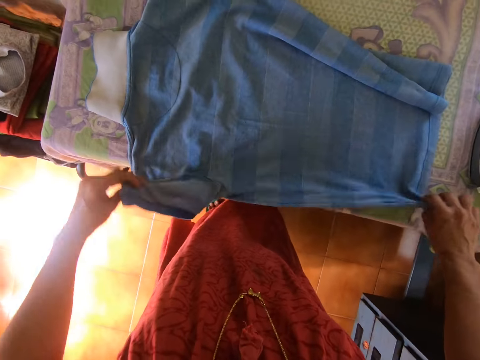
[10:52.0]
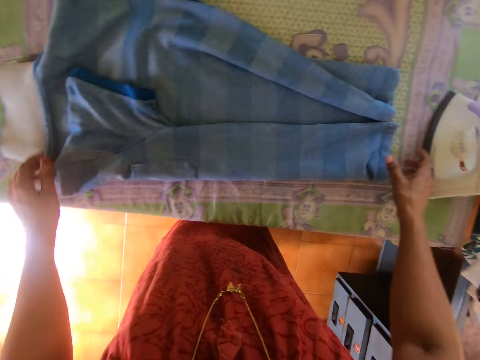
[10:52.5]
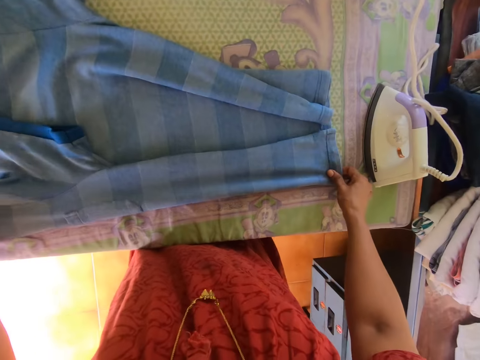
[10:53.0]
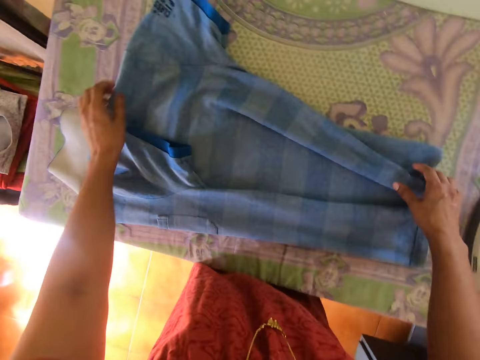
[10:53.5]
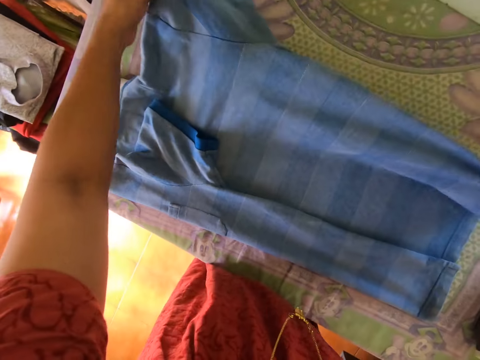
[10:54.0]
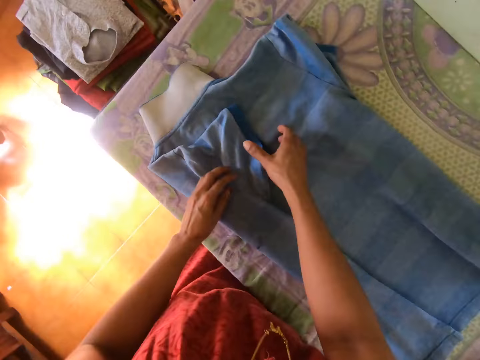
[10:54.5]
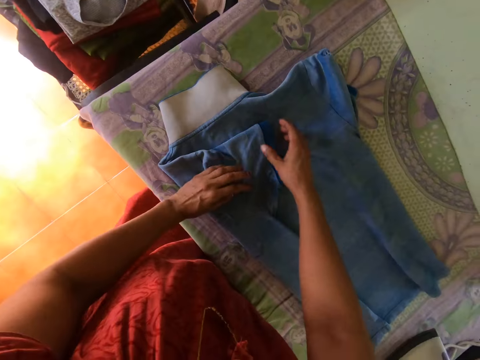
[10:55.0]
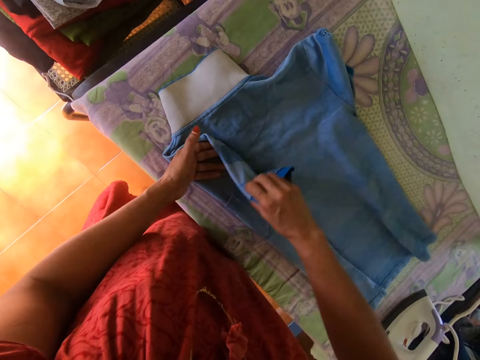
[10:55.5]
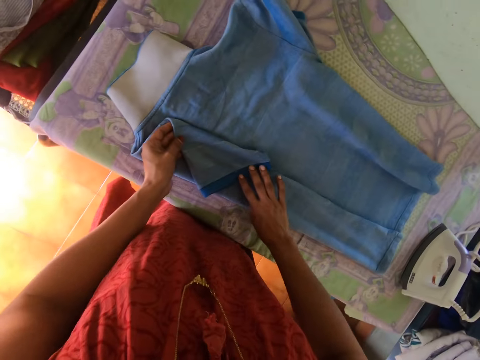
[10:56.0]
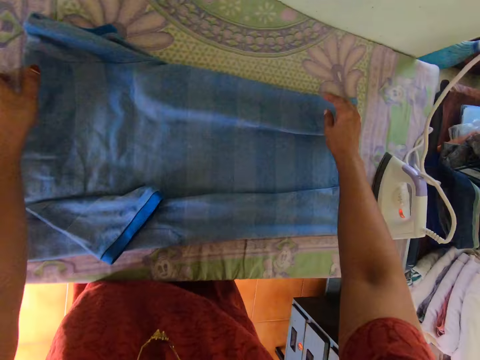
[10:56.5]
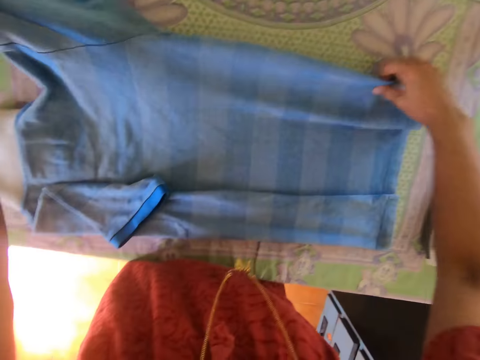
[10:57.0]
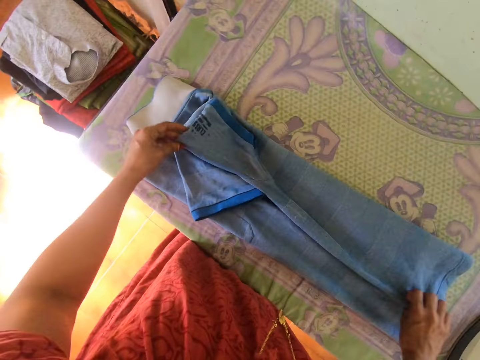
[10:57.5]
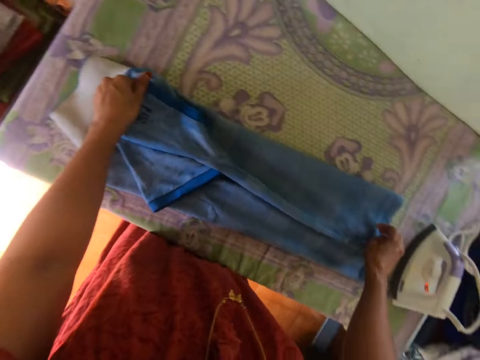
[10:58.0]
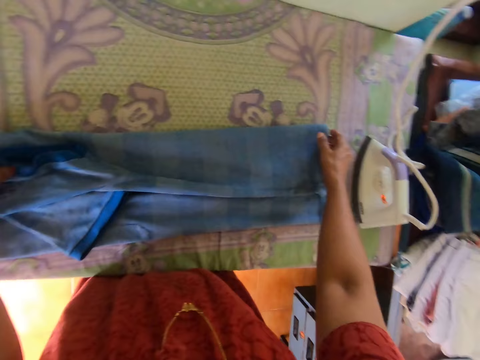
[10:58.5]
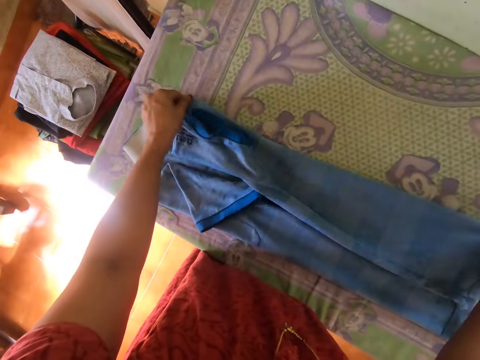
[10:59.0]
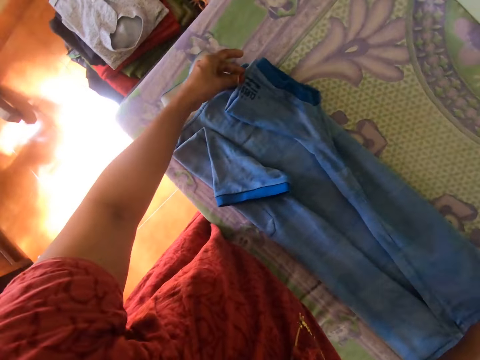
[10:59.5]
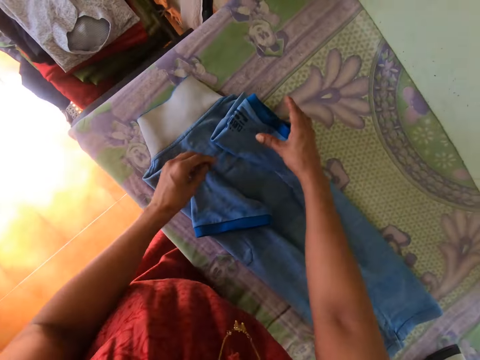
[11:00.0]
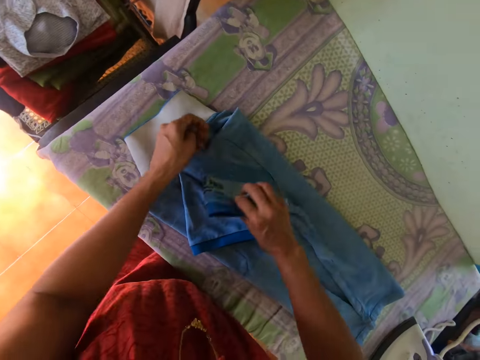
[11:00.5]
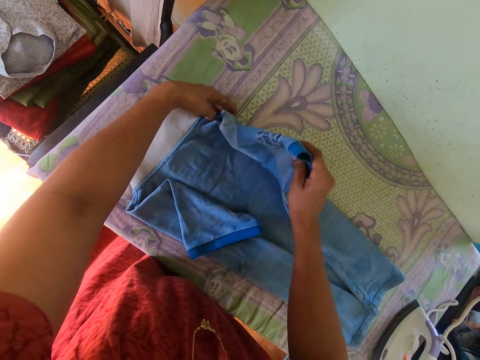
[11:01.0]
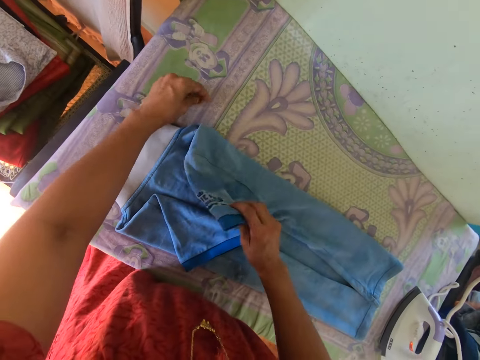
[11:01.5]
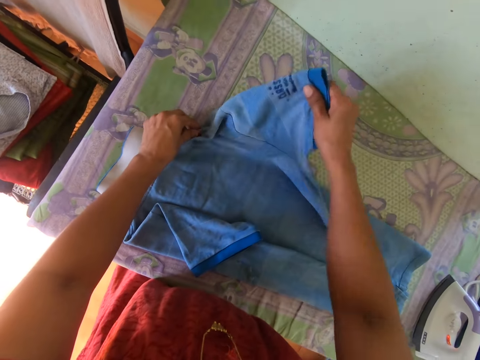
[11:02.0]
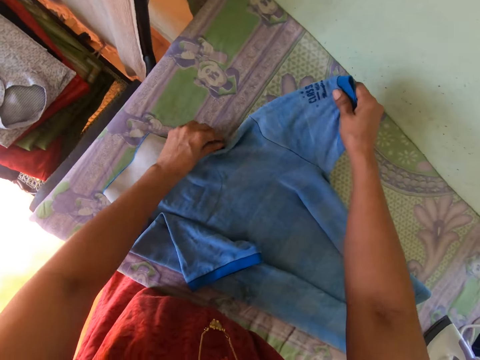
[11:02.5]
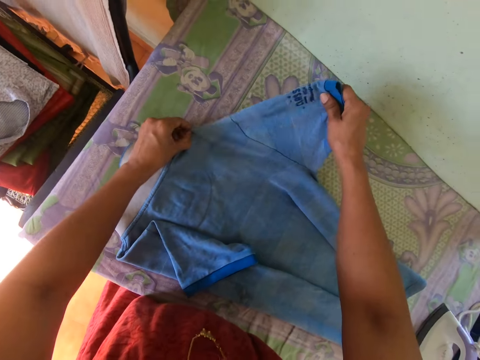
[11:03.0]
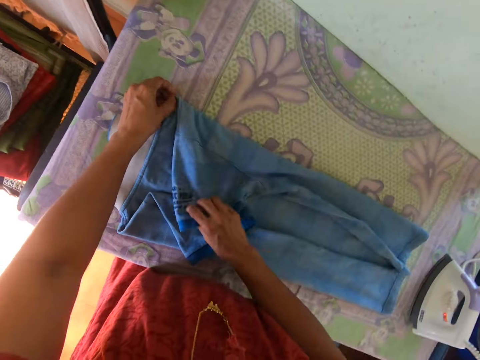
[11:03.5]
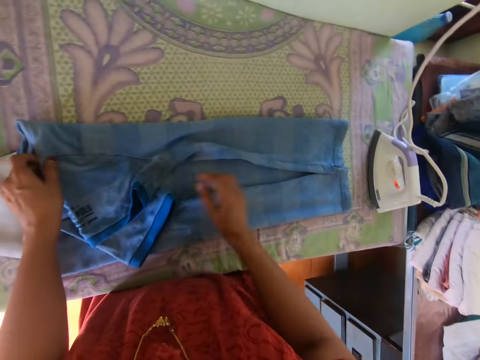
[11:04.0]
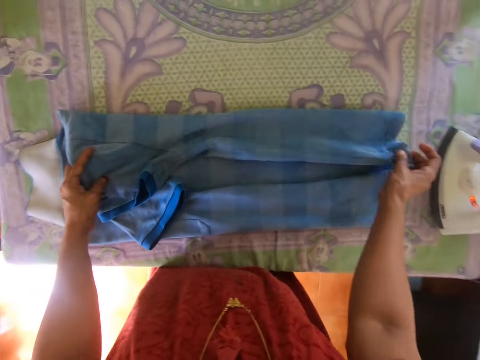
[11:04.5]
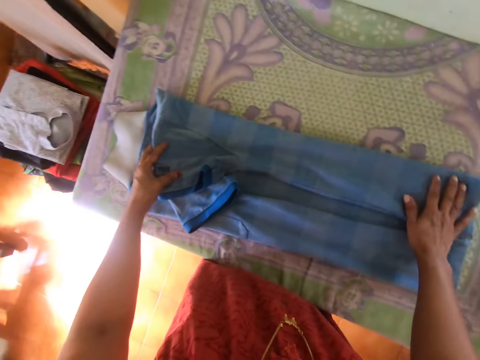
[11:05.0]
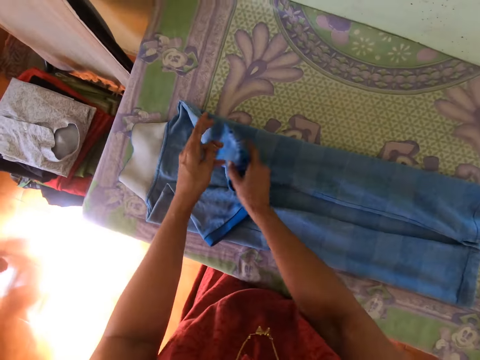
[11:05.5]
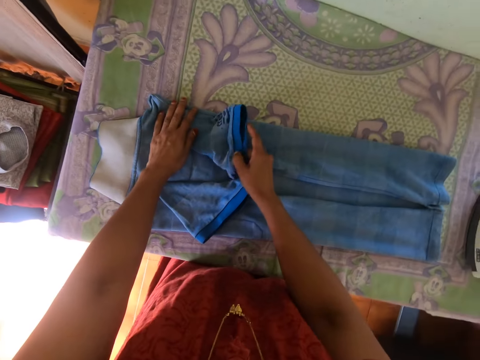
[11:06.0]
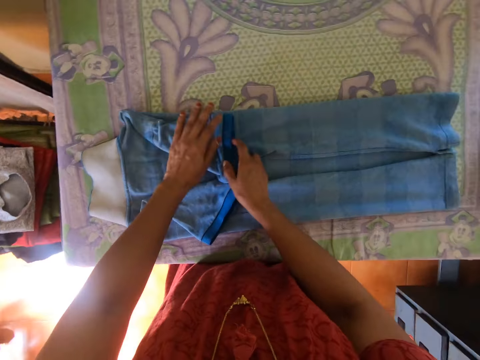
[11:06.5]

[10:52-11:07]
The camera wearer folds the cloth.

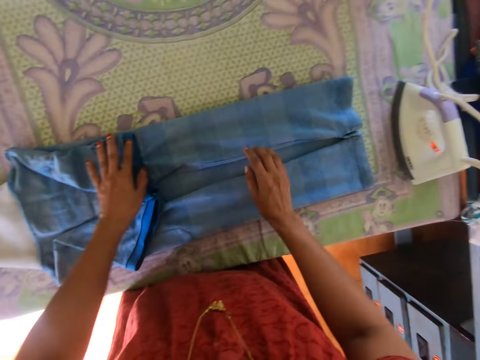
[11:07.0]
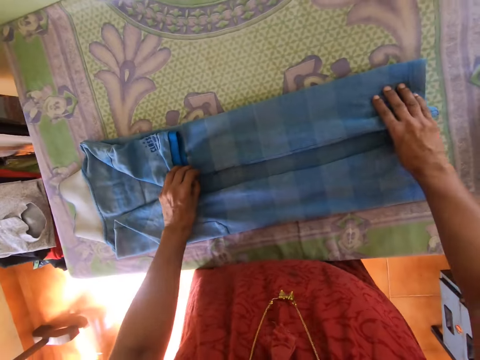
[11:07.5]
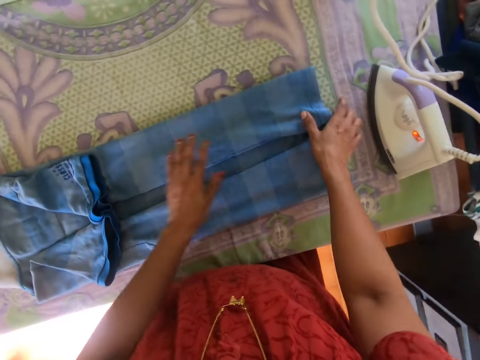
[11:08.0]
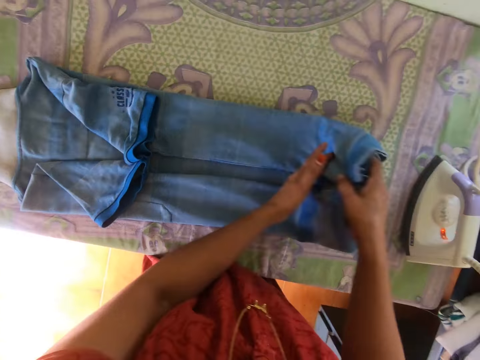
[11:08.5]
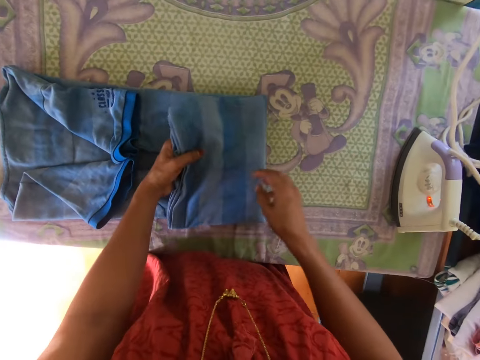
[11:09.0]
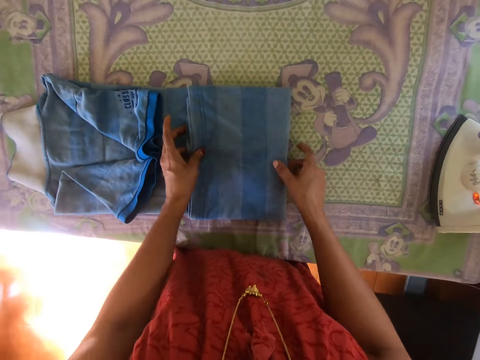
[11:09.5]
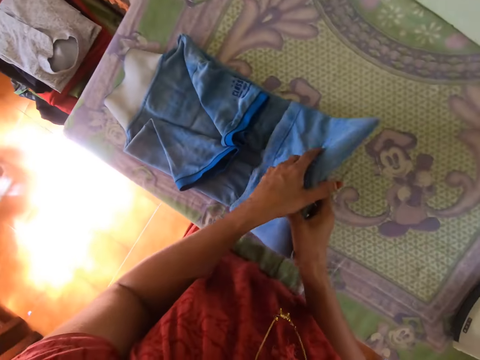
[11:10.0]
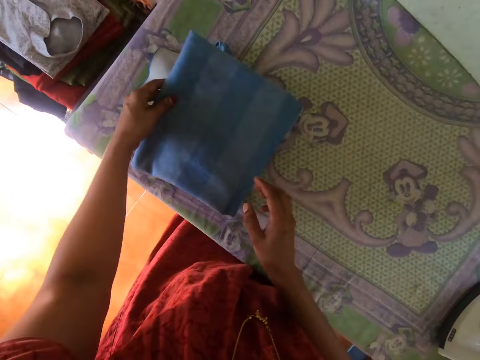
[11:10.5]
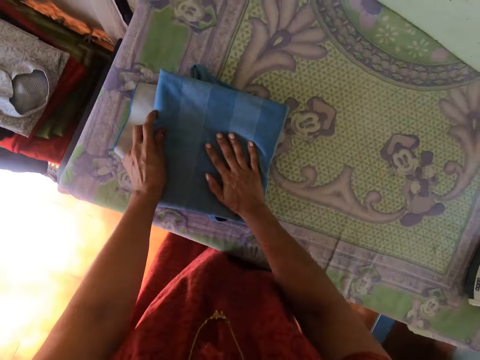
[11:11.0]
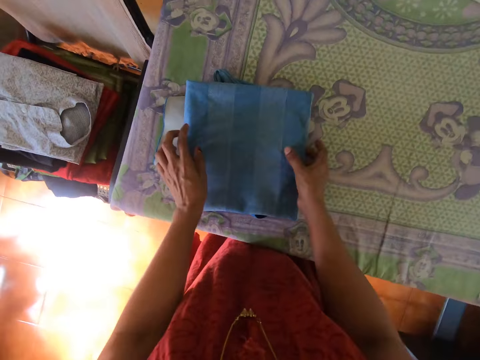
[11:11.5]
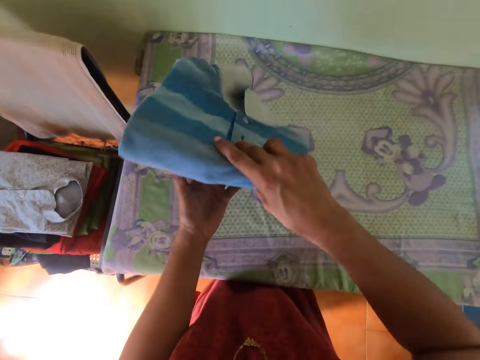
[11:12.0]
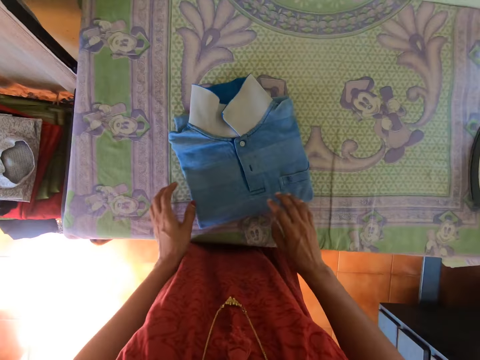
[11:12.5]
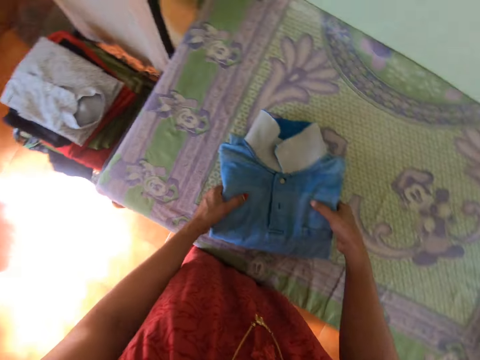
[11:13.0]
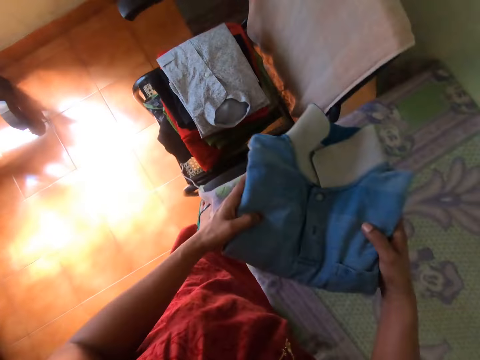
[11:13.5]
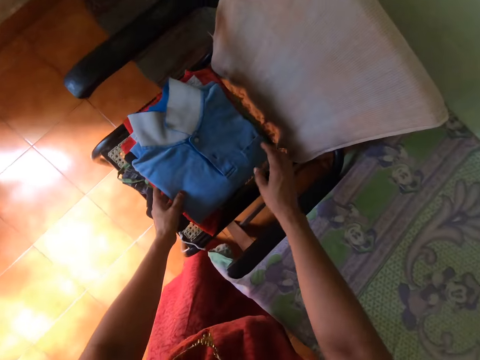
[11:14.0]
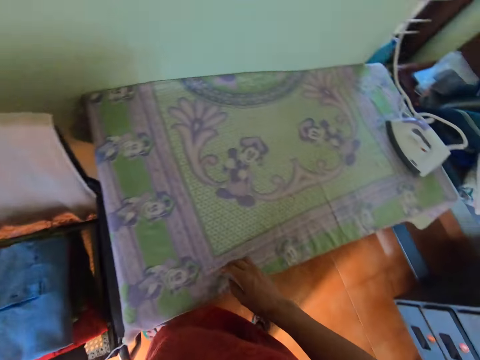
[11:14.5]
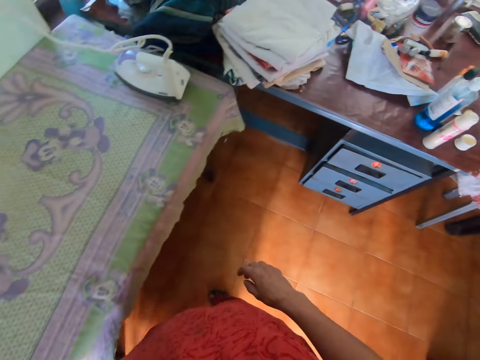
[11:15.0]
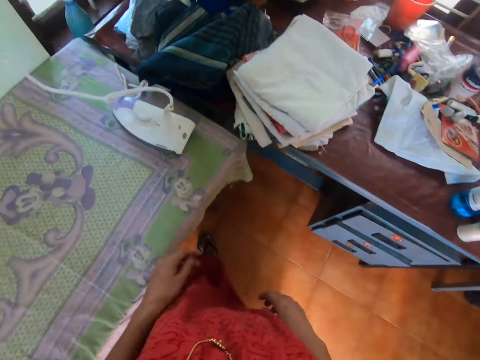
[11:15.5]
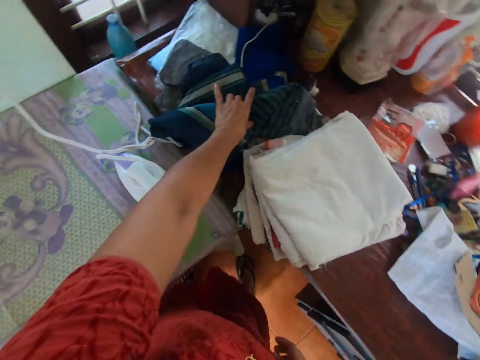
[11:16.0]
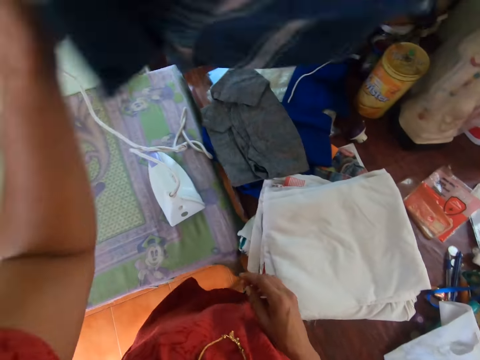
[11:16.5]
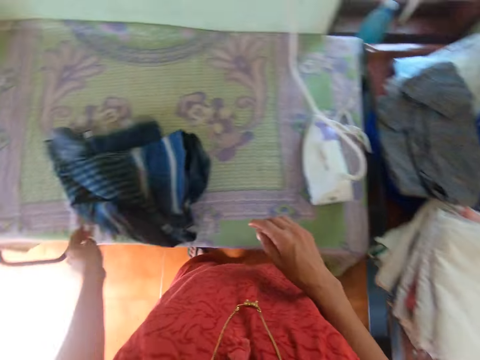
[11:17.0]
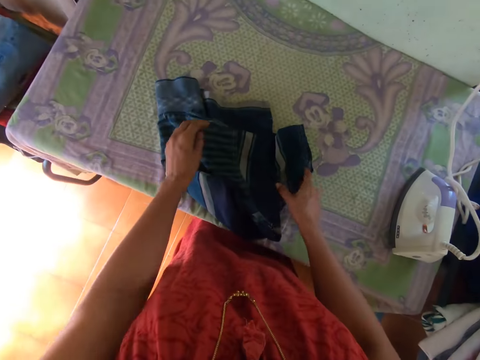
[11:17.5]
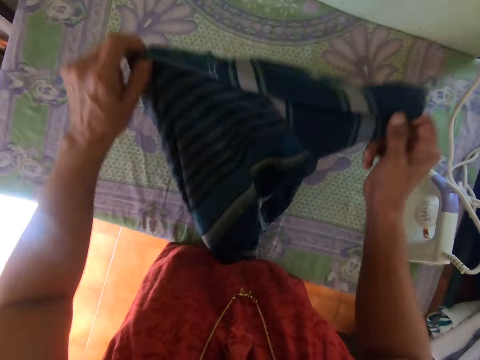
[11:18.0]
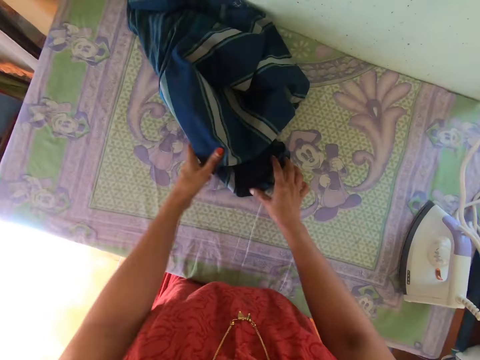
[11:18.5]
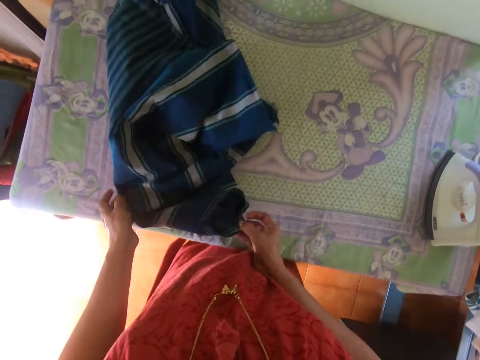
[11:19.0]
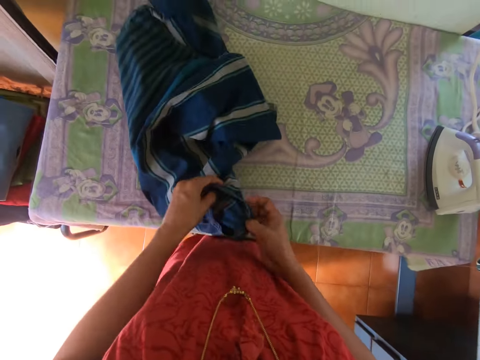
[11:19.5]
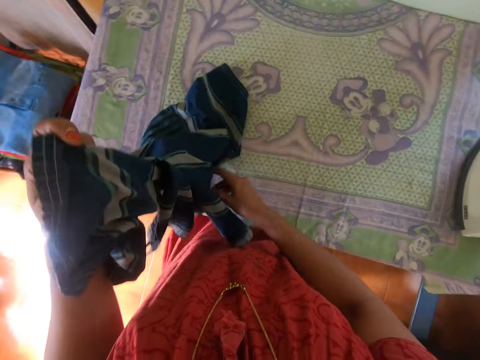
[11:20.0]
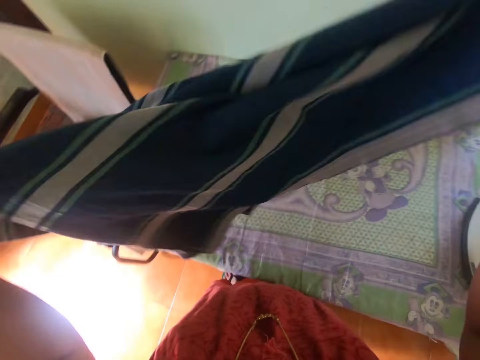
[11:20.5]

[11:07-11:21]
The camera wearer turns the t-shirt on the ironing board with both hands. He picks the t-shirt from the ironing board with both hands. He drops the t-shirt on the heap of clothes on the chair with both hands. He walks towards a table. He picks a t-shirt from the table with his left hand. He drops the t-shirt on the ironing board with his left hand. He unfolds the t-shirt with both hands.
